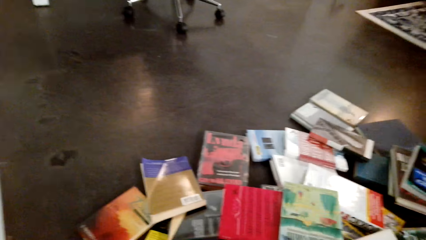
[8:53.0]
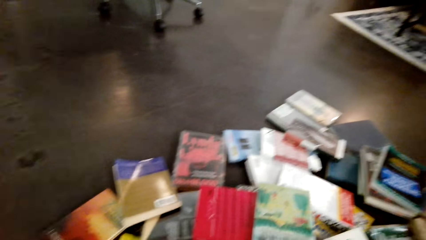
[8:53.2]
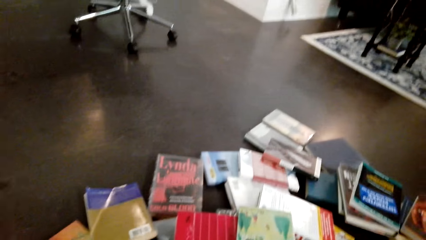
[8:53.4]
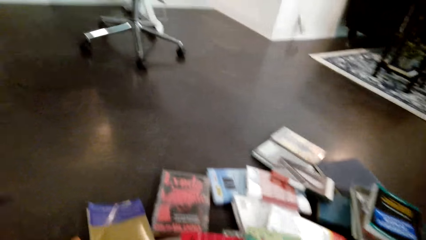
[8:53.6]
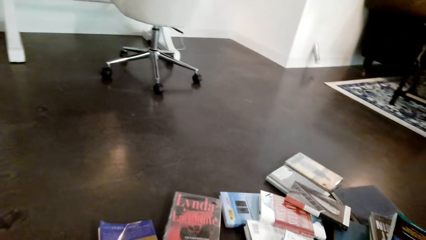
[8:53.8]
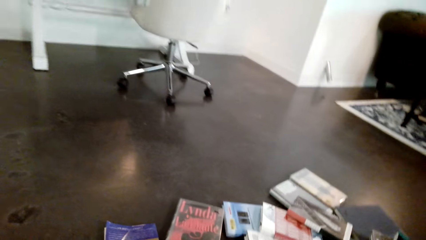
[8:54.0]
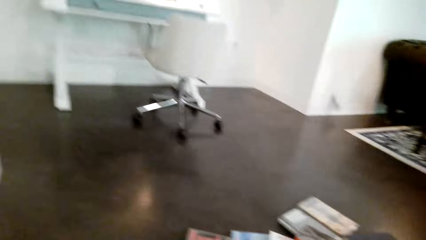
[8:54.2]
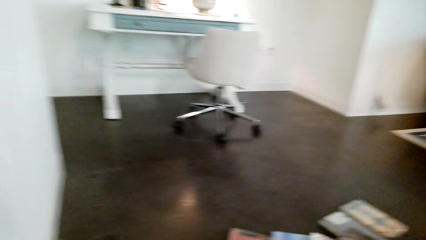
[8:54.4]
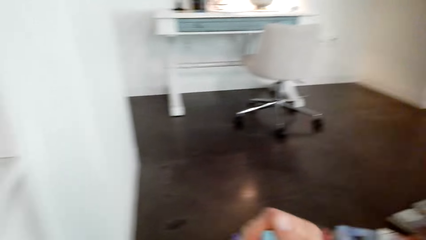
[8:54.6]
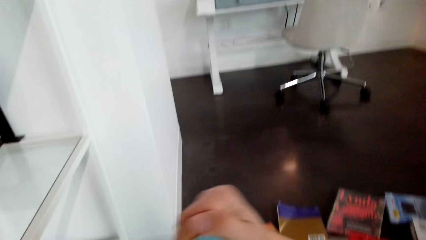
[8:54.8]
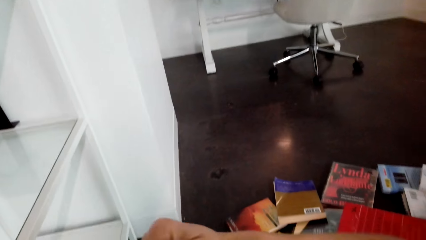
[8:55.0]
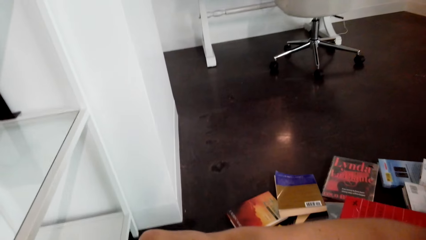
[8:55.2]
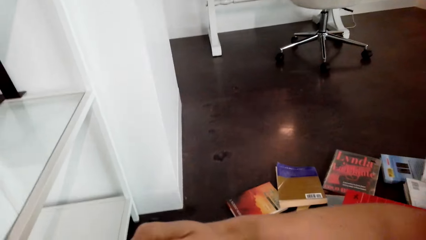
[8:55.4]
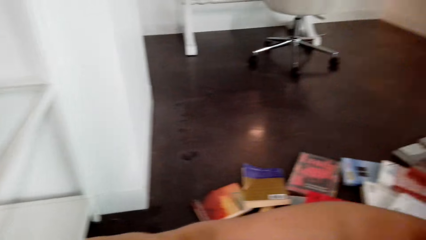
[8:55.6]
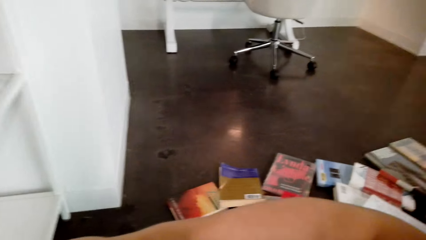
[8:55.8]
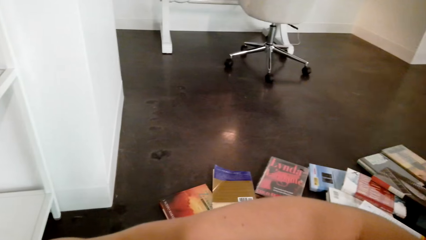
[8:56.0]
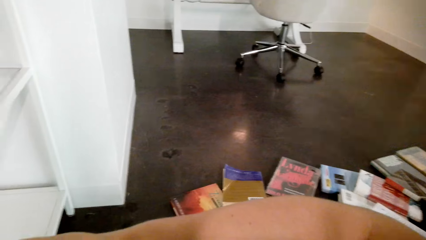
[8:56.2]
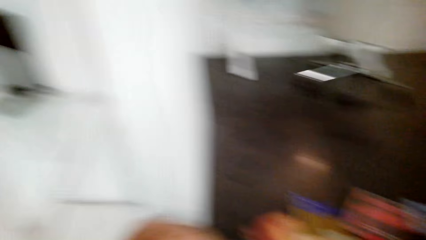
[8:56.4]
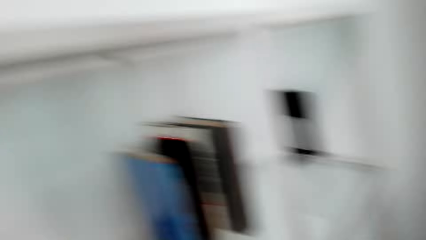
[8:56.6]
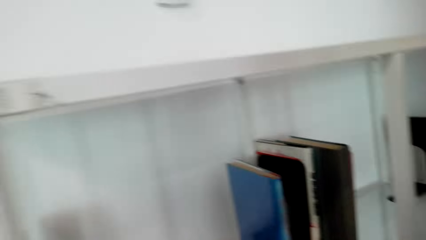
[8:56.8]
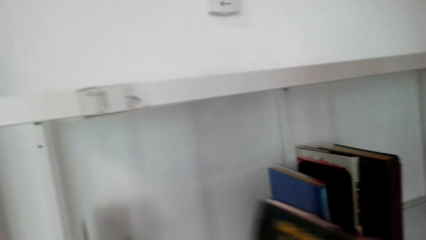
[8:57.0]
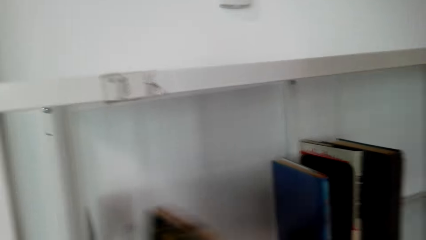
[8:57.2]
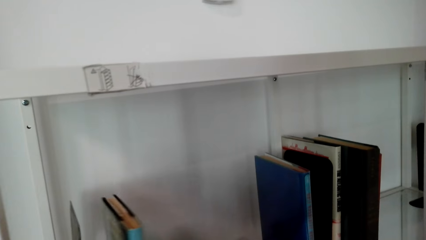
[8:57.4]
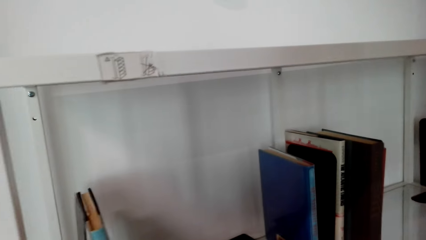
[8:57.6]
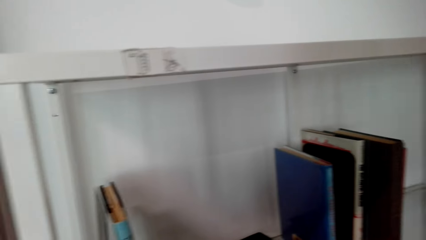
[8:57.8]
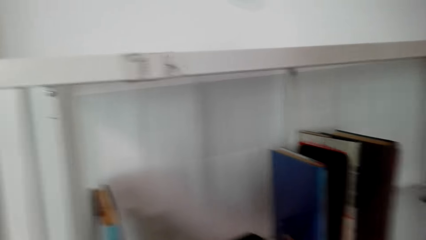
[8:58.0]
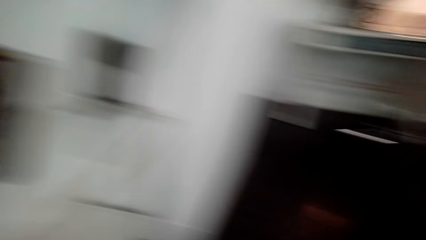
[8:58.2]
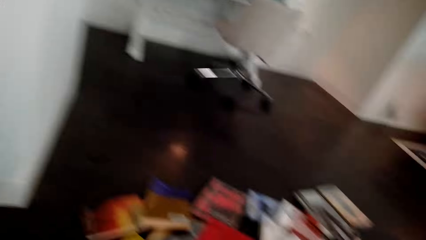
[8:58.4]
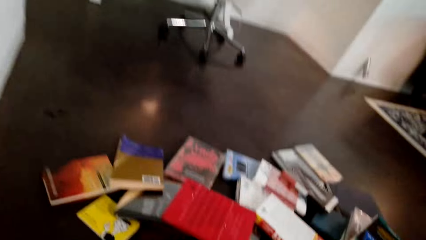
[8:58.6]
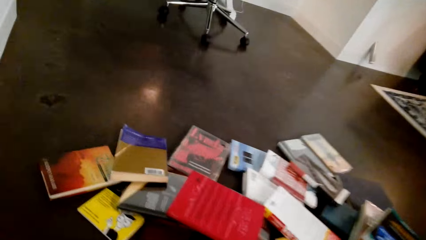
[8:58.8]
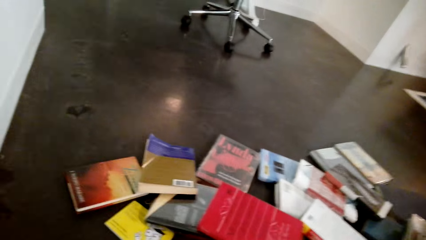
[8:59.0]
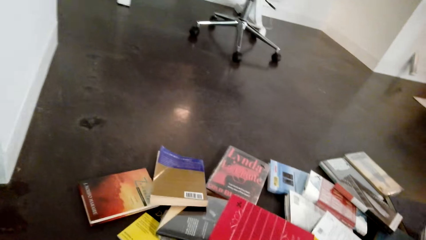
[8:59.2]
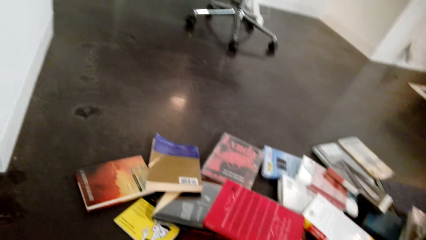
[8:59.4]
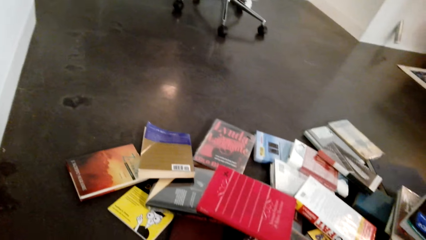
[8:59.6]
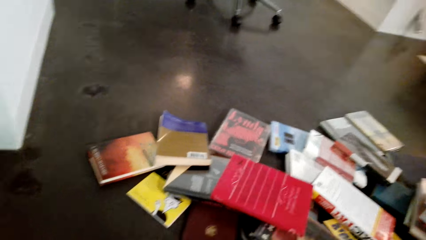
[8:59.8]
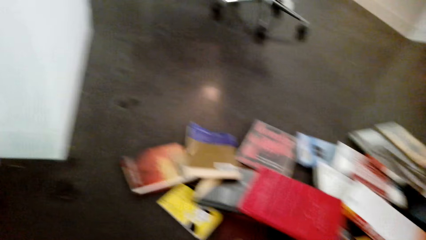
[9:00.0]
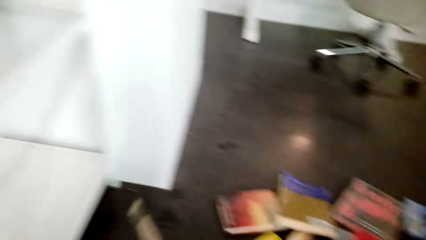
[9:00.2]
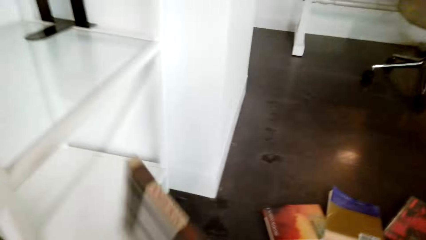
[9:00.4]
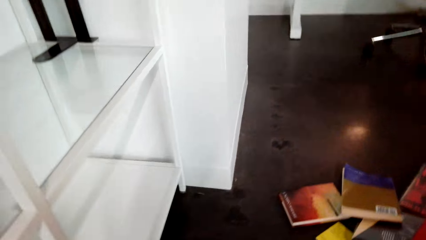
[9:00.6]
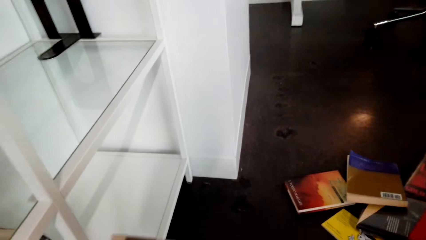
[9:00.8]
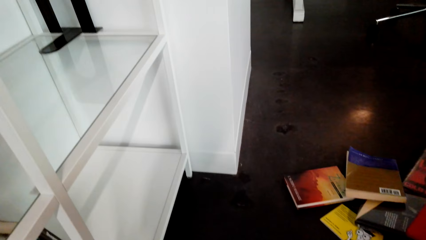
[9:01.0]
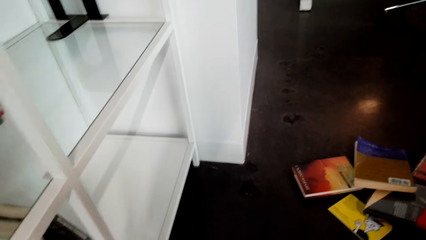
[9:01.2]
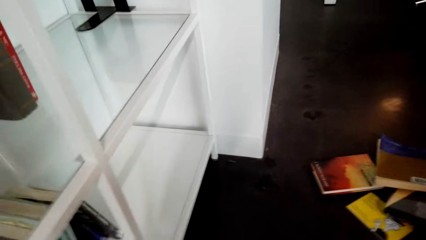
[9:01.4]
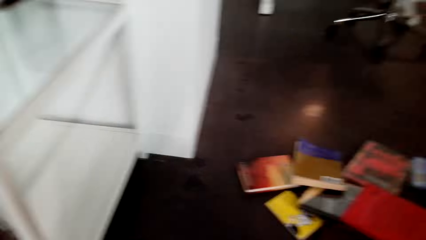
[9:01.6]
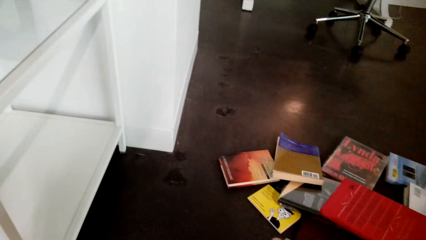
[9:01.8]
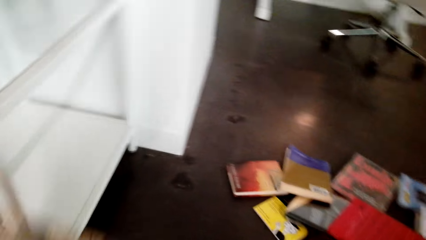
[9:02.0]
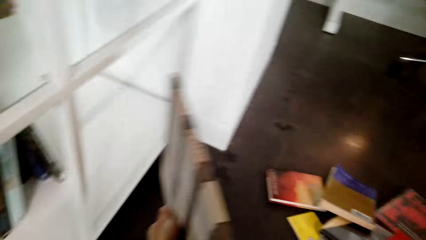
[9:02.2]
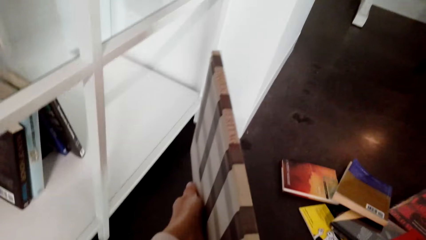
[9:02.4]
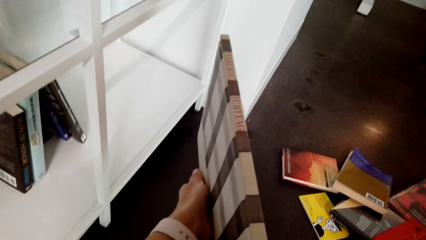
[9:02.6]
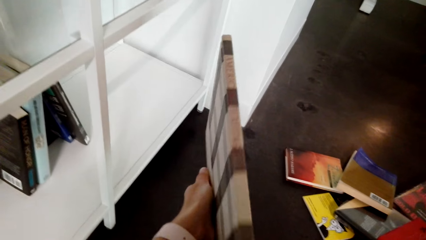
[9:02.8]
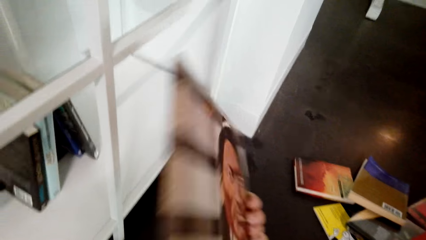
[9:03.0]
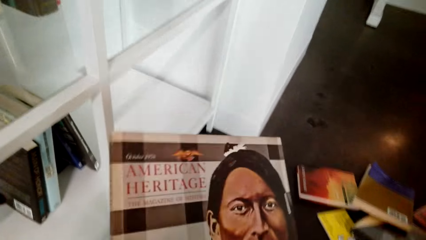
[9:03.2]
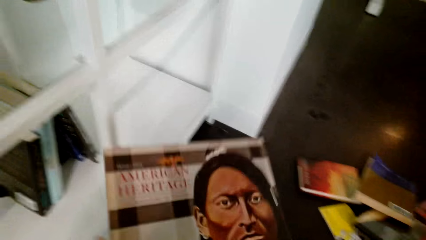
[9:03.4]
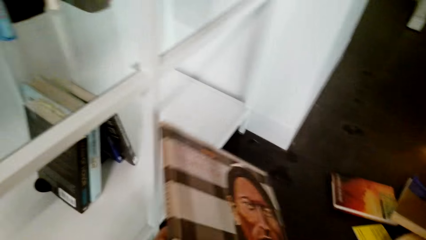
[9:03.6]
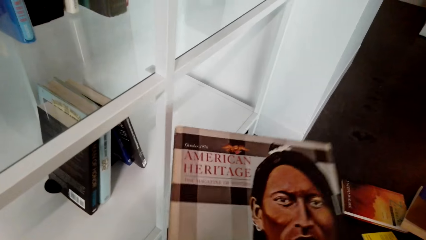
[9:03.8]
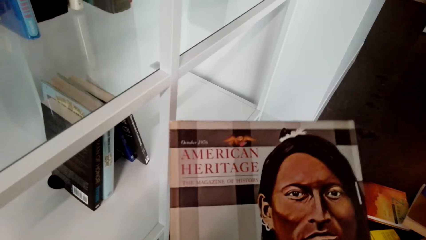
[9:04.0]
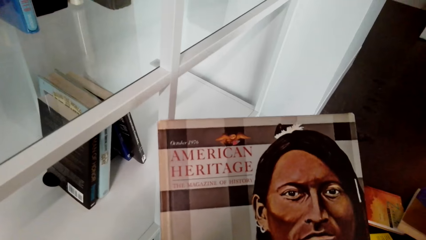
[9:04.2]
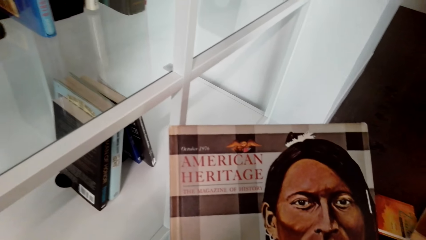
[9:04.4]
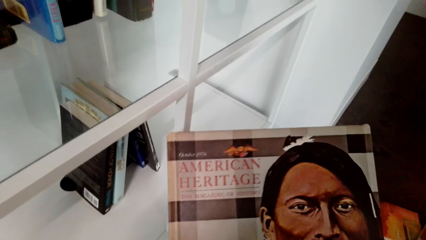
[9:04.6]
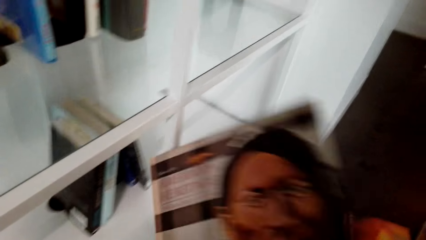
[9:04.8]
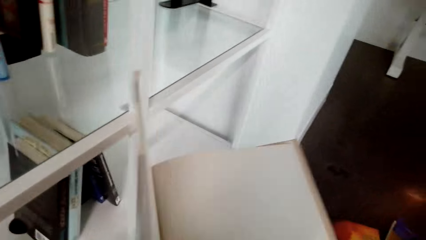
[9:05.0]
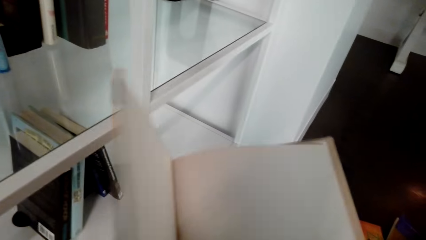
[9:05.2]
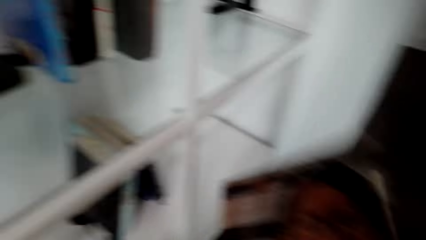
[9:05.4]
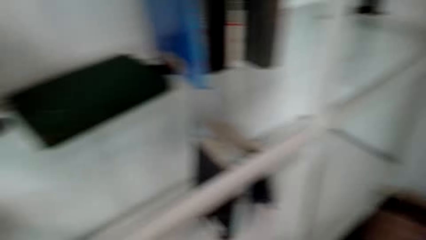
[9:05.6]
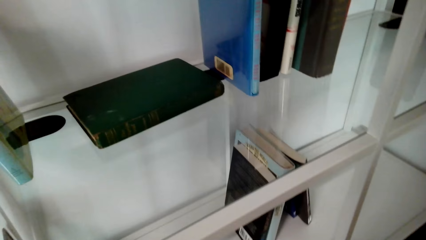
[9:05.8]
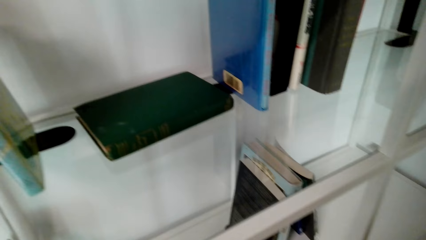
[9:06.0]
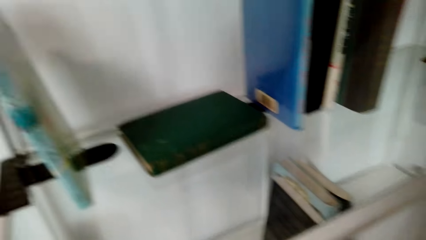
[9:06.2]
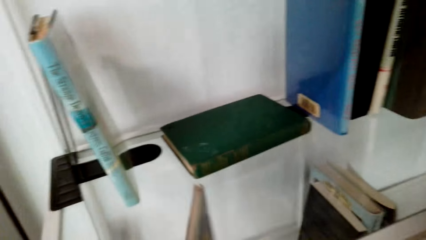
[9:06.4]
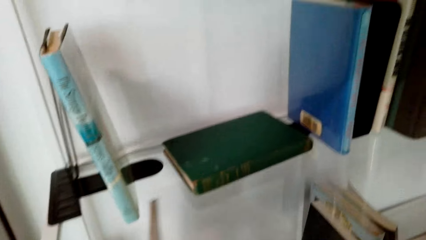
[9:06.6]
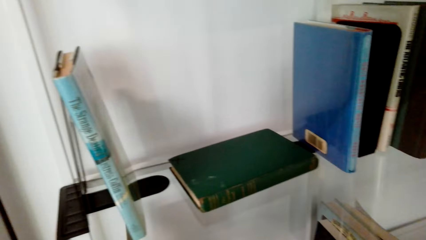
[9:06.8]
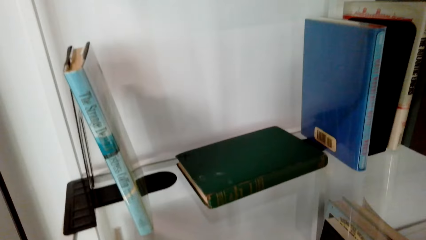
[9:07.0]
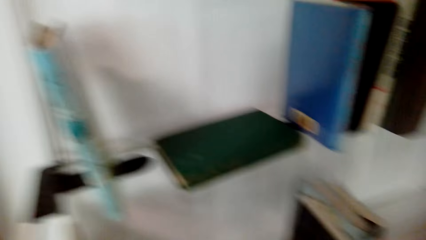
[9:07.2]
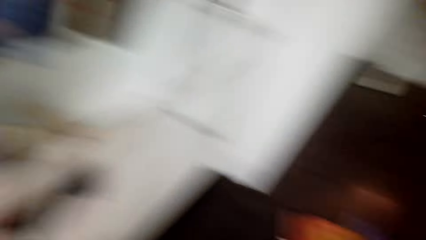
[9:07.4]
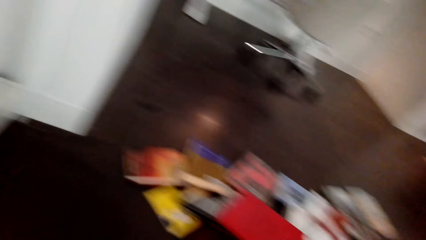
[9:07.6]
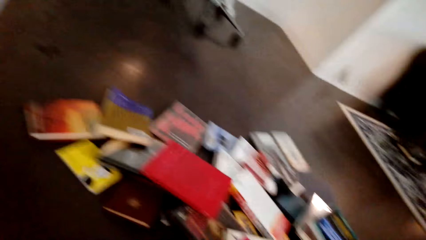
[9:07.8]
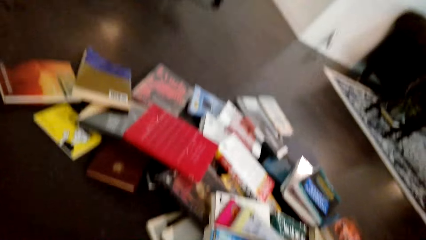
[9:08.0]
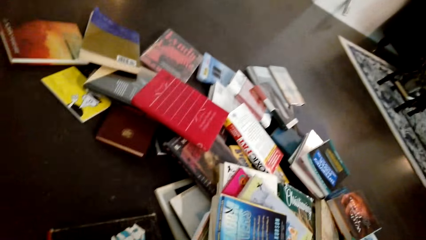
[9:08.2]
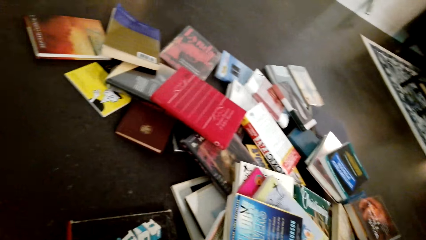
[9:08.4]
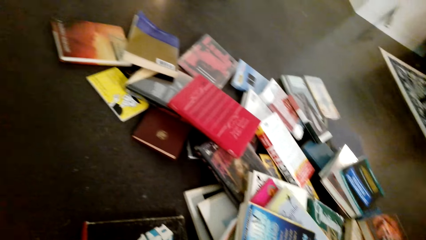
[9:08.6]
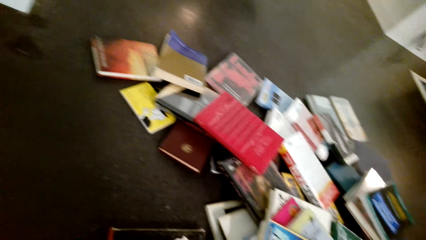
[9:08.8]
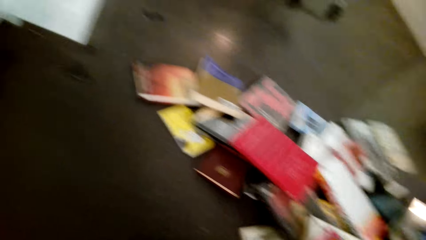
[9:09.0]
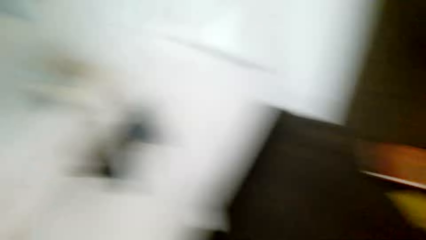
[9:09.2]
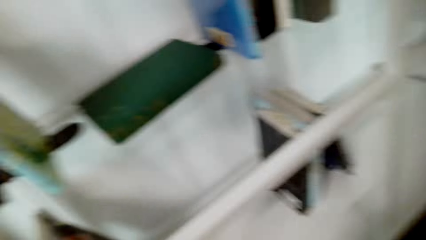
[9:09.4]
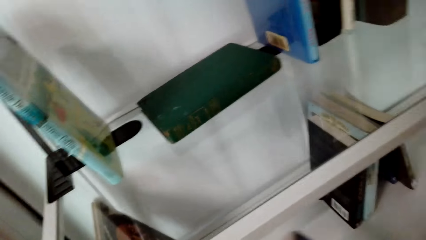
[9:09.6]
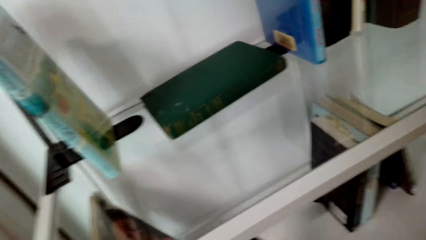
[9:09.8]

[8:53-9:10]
The camera wearer picks up a book. They place the book in the shelf. They pick up a book. They look around the book. They arrange the book in the shelf. They pick up a book.
